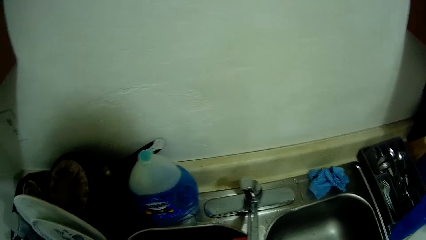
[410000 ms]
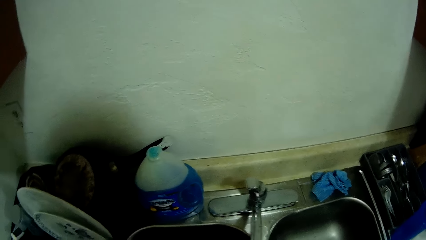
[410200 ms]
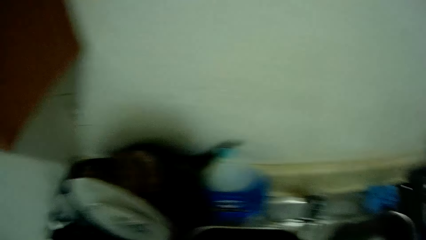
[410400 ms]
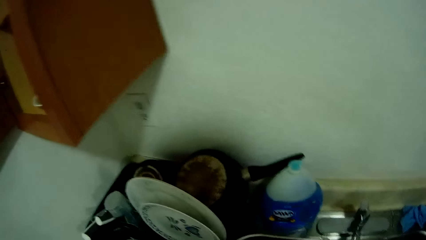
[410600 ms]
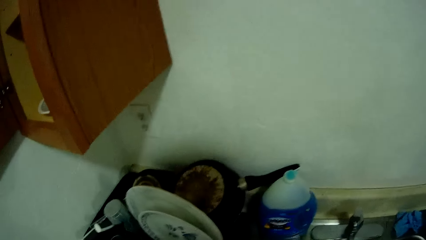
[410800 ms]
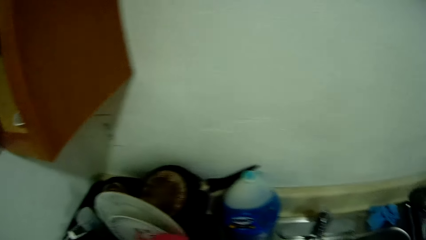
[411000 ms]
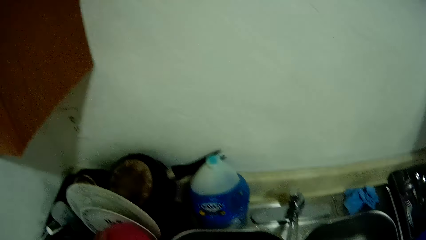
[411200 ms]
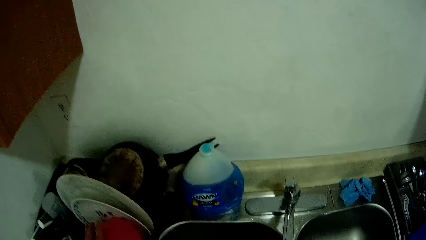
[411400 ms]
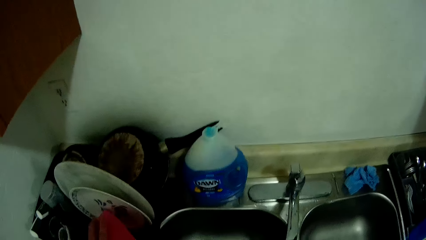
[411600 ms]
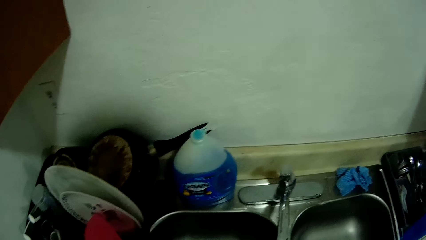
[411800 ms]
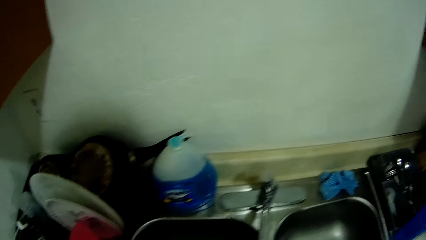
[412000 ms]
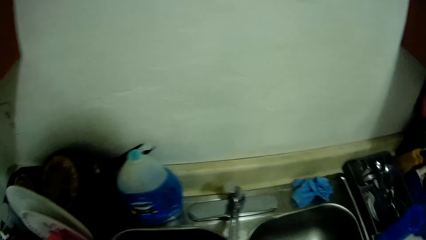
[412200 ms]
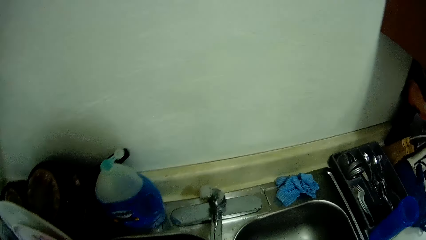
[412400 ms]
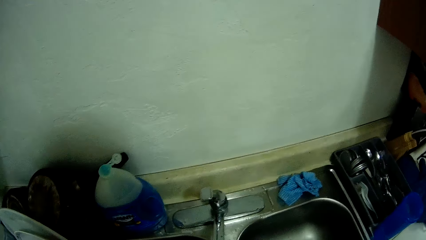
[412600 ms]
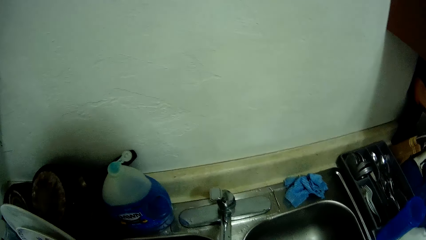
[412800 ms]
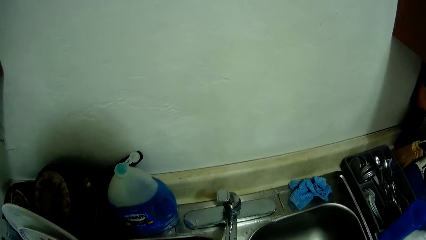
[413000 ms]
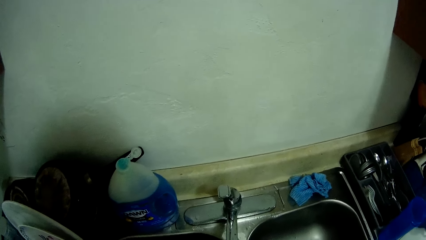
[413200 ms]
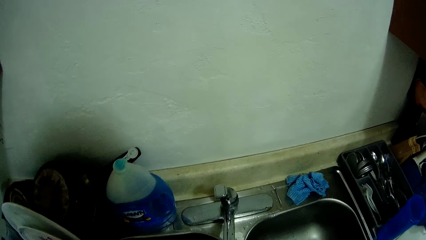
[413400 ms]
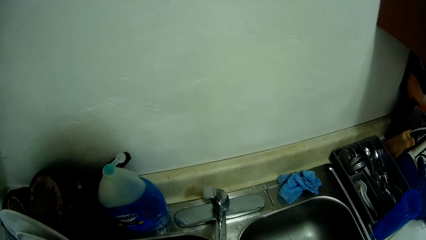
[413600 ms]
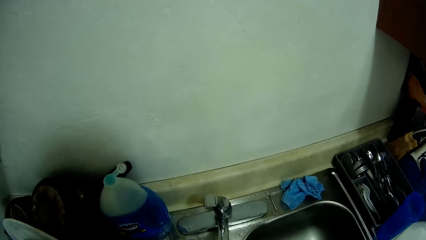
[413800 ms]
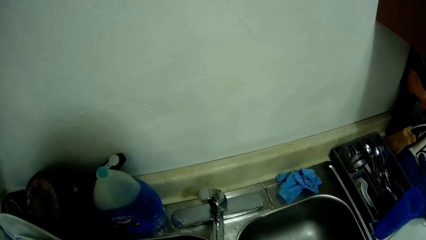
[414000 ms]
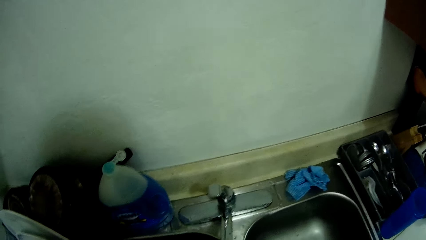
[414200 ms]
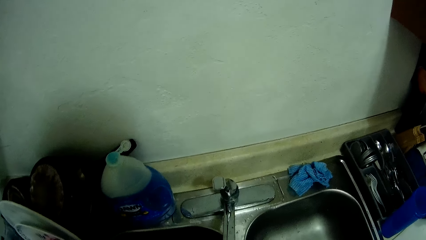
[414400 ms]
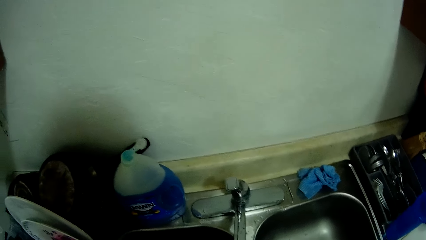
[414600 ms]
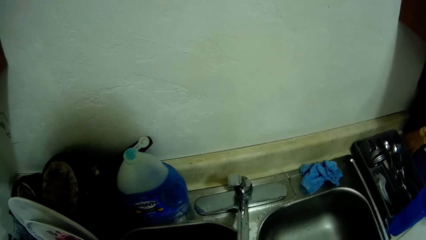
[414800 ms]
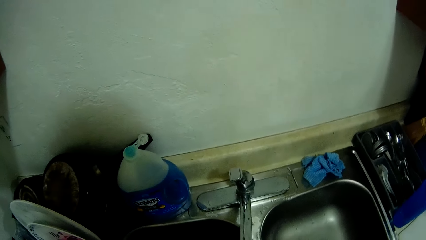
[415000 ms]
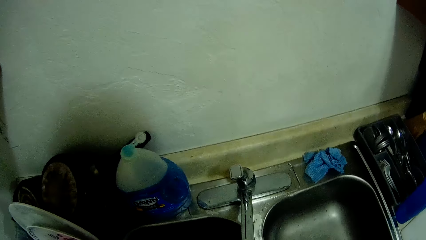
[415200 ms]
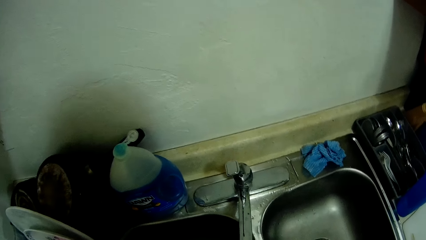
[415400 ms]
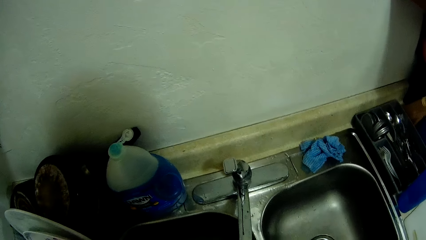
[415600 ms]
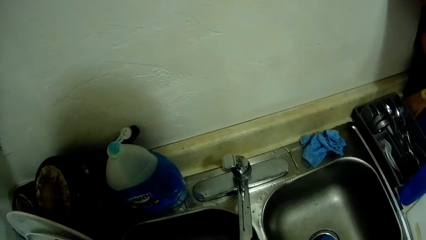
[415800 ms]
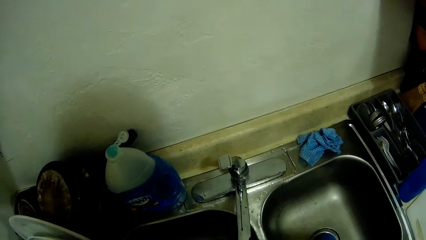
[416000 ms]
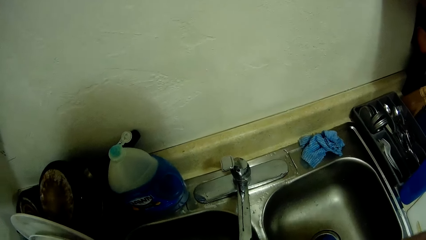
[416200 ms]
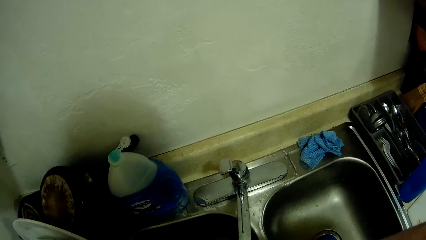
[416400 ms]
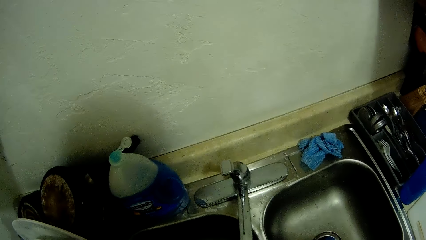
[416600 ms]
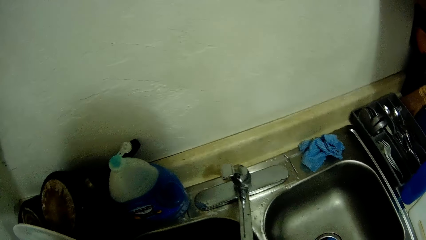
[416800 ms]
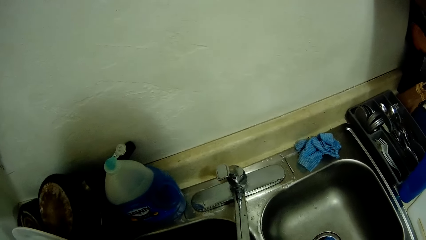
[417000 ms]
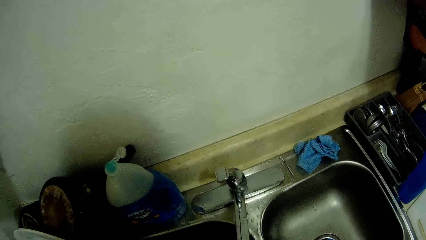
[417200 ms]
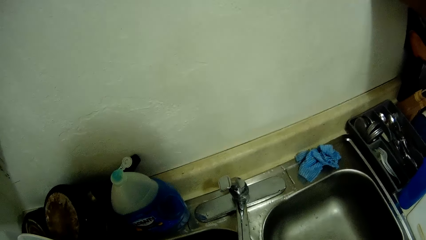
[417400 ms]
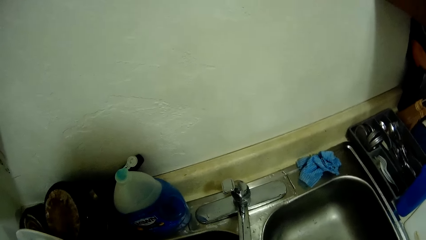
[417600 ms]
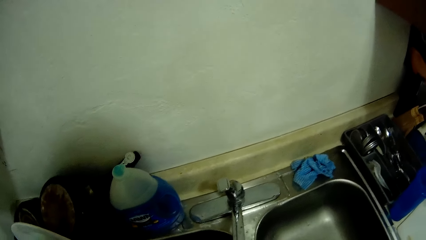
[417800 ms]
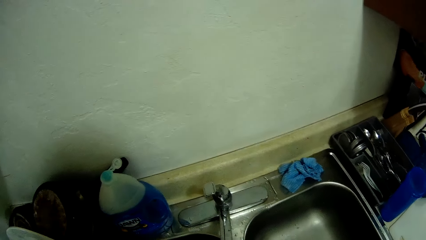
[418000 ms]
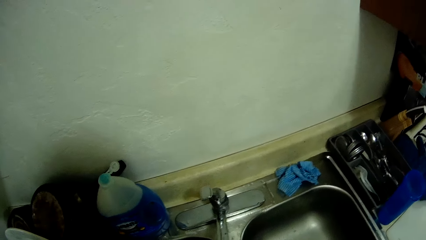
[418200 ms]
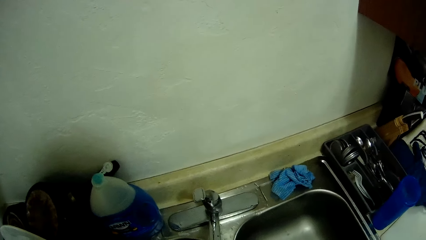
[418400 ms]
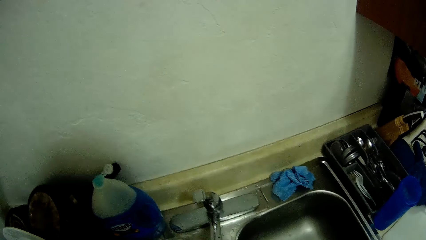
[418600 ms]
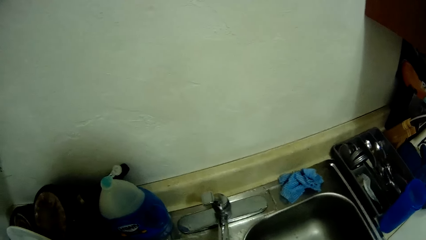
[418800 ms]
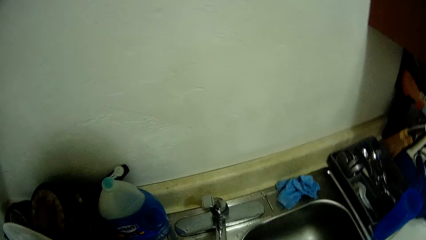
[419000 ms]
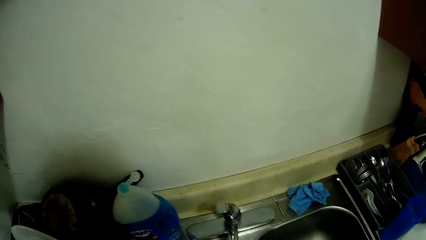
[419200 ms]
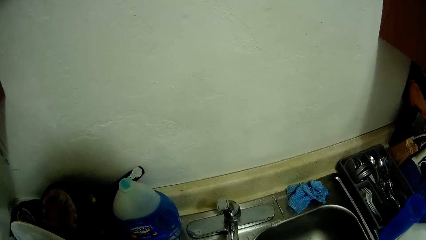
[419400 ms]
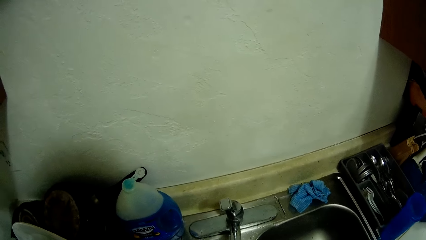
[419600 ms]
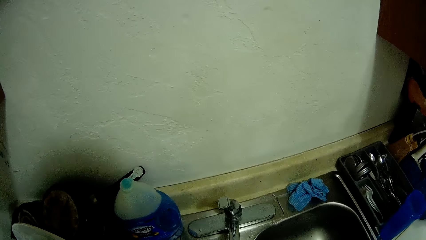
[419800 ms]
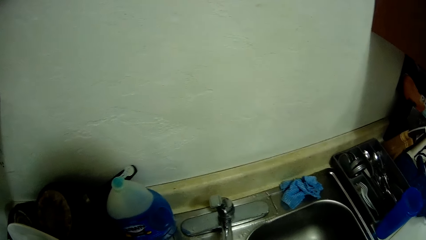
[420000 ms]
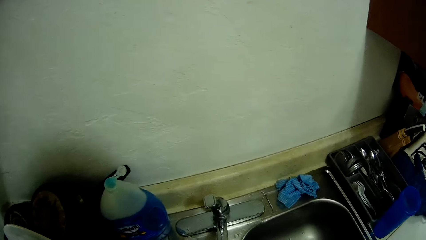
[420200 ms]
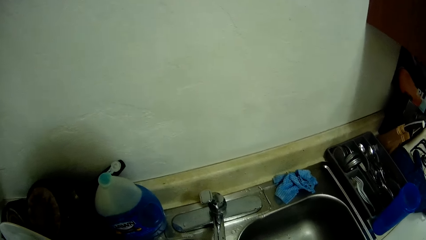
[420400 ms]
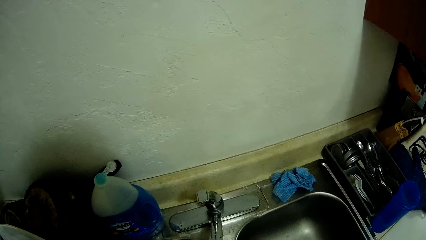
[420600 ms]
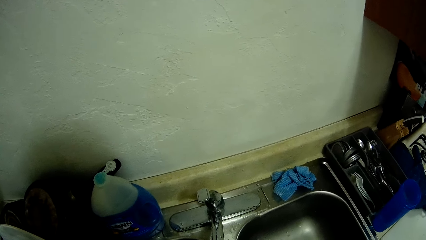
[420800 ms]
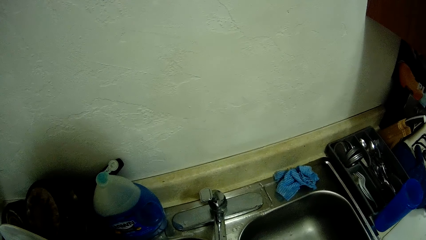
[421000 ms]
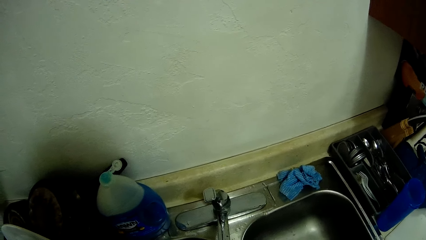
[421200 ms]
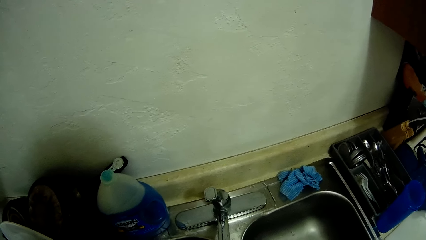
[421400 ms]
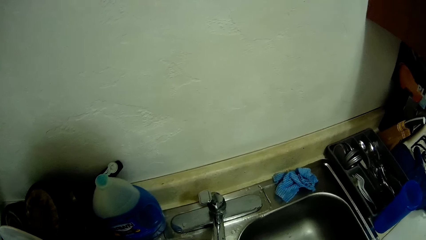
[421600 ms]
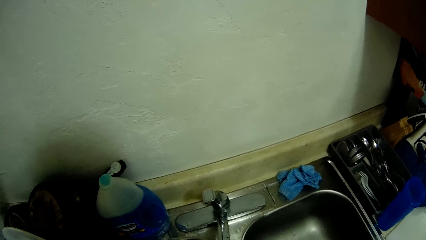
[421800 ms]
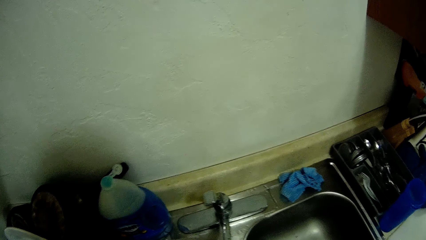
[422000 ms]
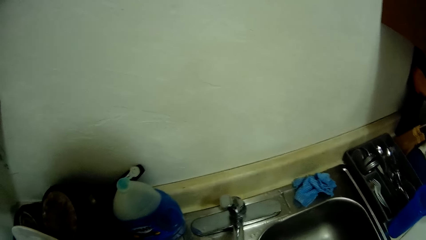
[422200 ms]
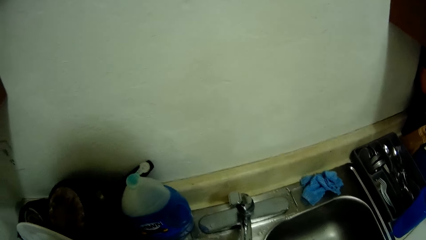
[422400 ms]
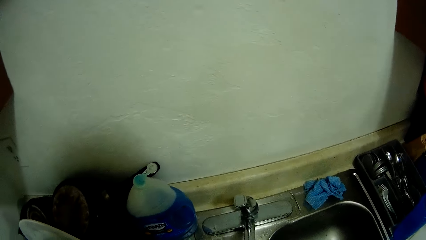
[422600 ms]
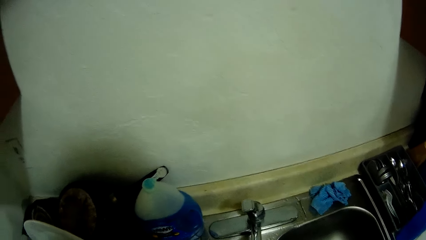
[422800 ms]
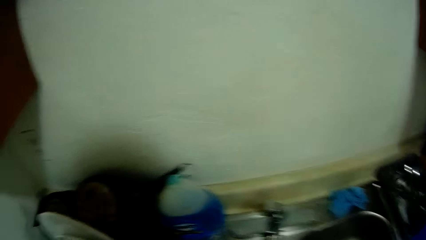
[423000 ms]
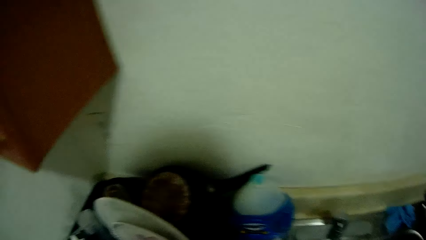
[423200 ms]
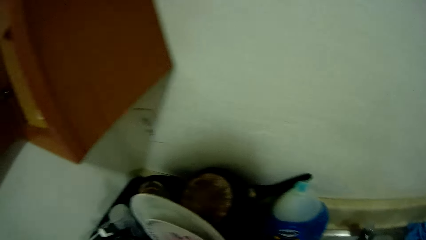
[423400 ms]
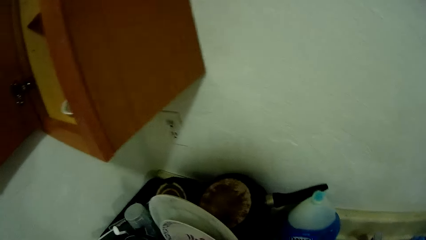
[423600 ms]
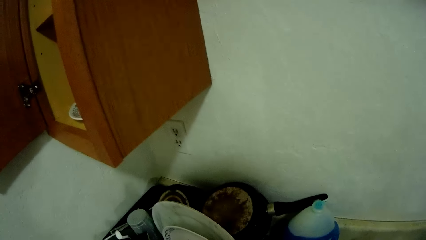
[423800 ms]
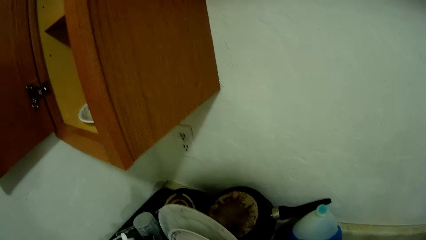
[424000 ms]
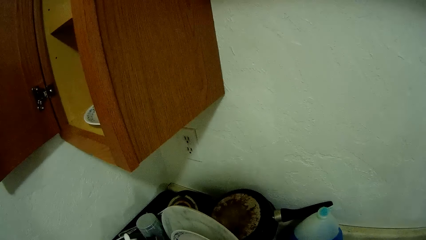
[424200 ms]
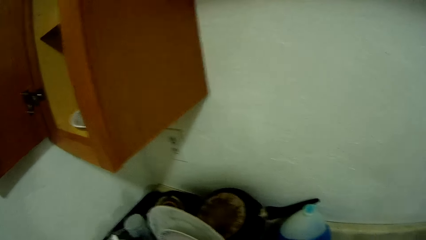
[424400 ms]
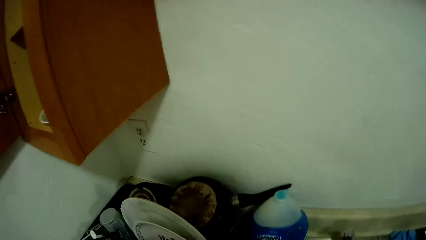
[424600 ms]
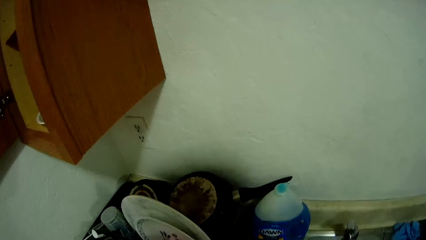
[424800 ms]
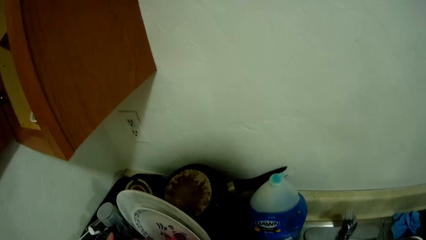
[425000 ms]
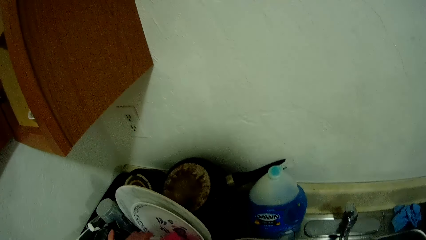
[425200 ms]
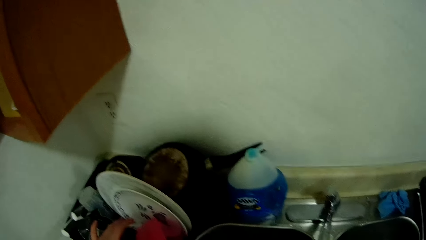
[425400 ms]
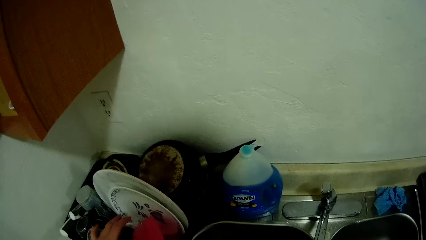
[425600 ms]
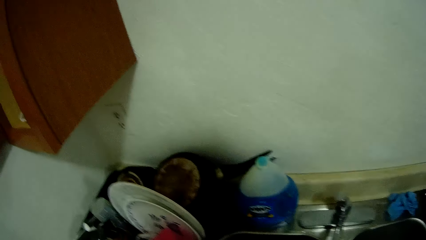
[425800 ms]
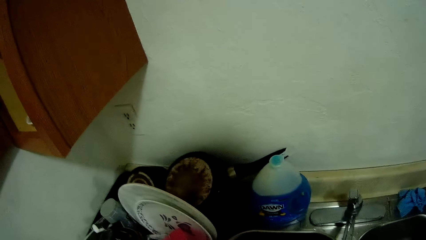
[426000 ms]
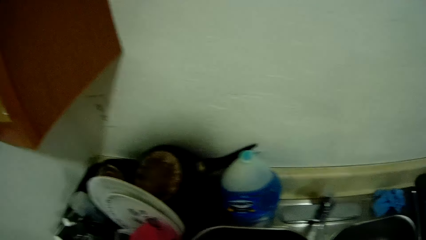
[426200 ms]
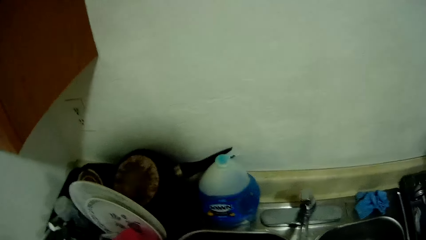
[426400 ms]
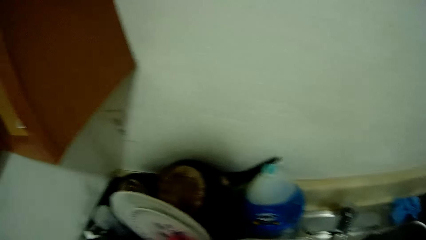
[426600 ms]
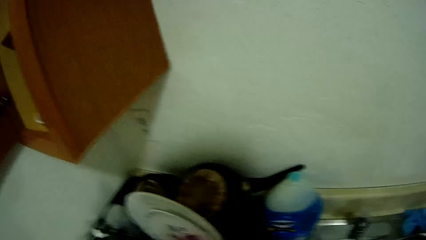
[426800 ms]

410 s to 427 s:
The camera wearer places the bowl in a rack. She cleans something. She drops the plate in the basket with her left hand.
